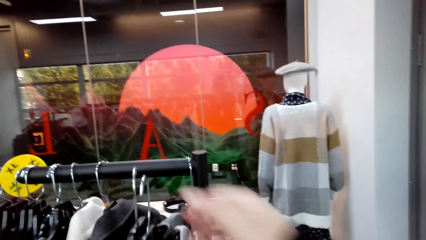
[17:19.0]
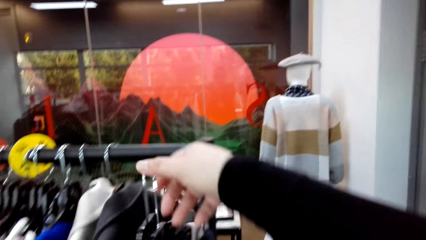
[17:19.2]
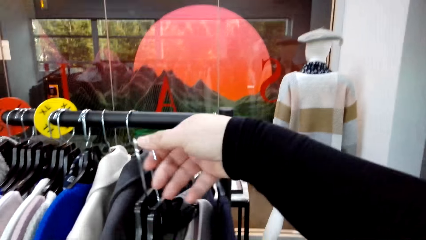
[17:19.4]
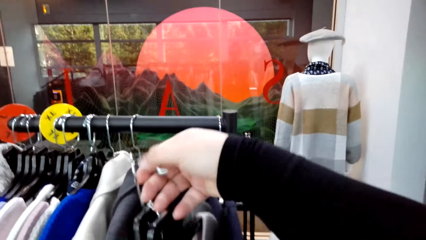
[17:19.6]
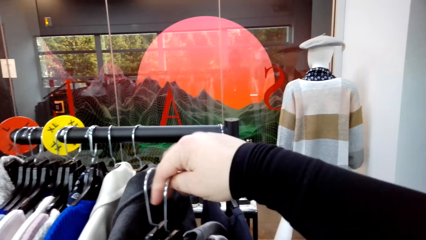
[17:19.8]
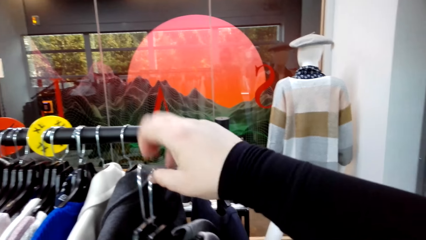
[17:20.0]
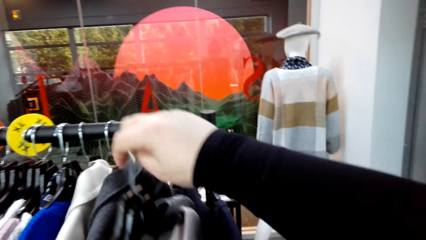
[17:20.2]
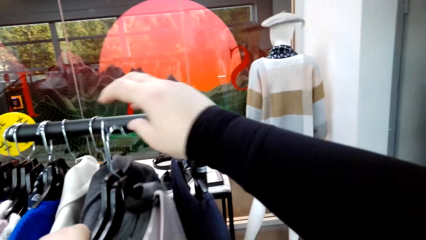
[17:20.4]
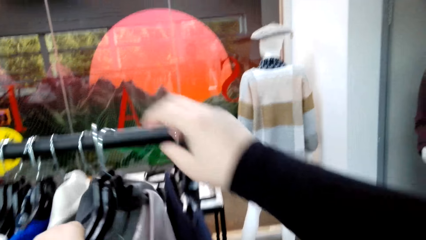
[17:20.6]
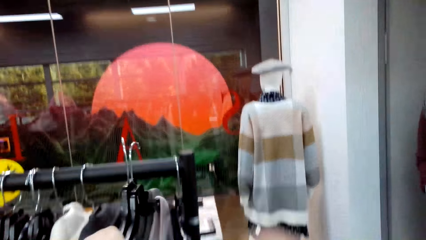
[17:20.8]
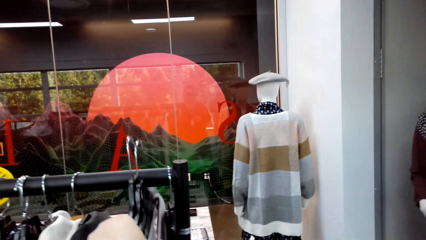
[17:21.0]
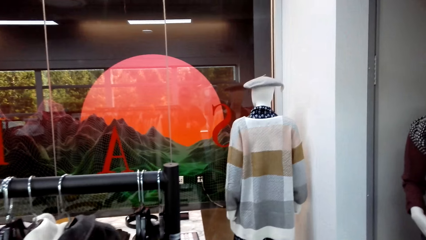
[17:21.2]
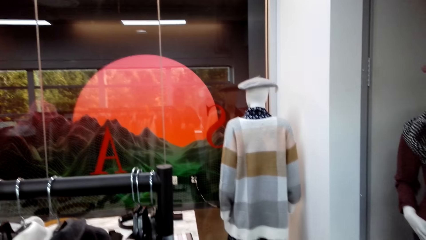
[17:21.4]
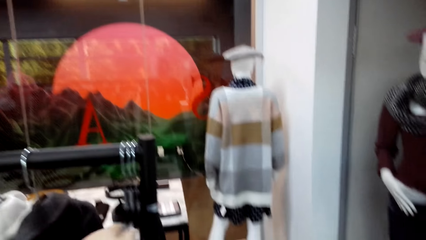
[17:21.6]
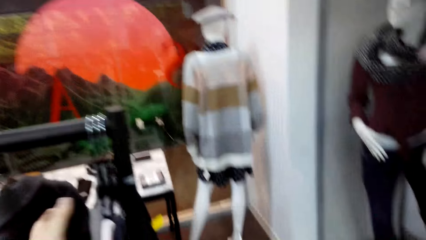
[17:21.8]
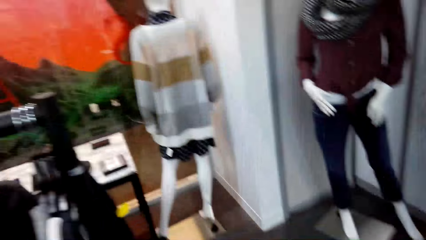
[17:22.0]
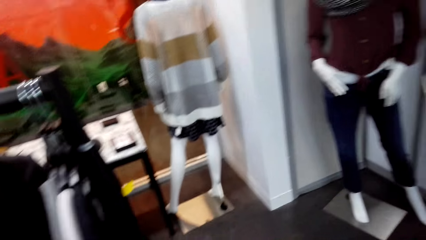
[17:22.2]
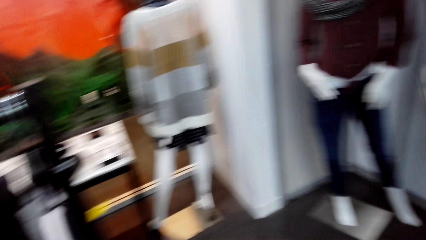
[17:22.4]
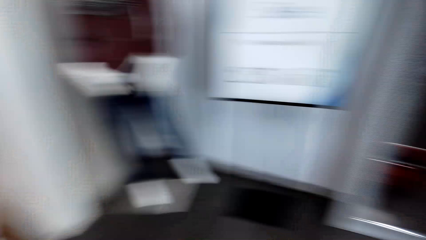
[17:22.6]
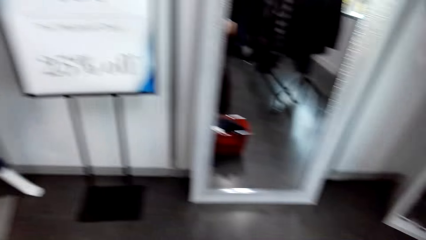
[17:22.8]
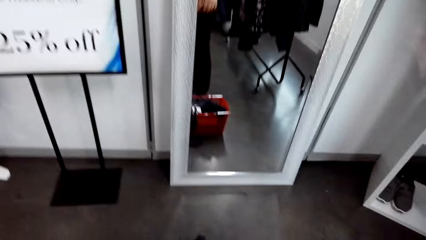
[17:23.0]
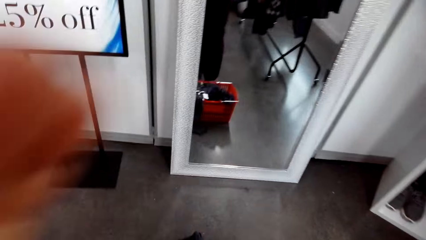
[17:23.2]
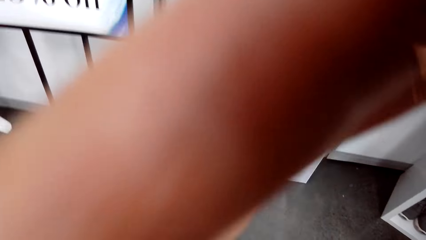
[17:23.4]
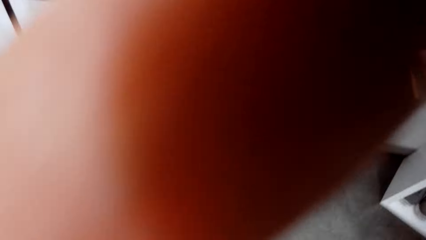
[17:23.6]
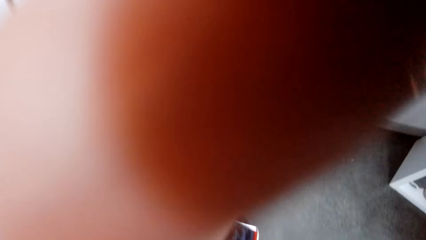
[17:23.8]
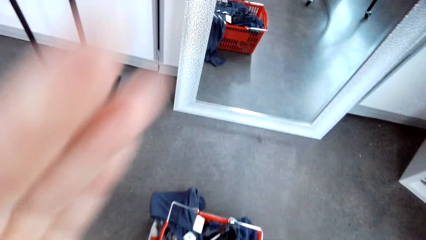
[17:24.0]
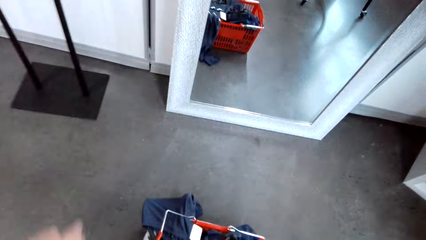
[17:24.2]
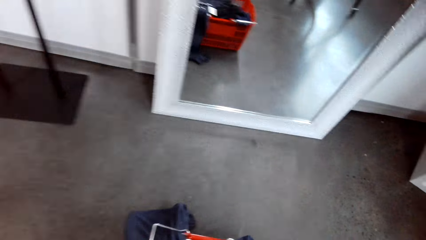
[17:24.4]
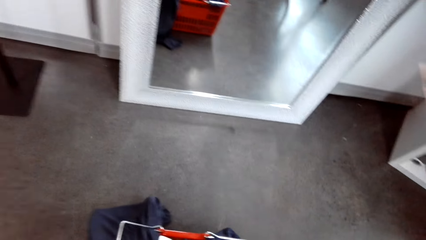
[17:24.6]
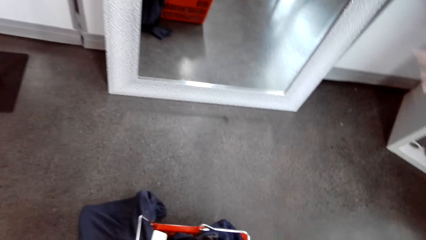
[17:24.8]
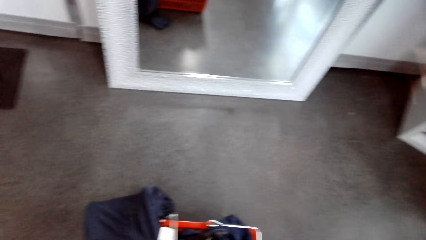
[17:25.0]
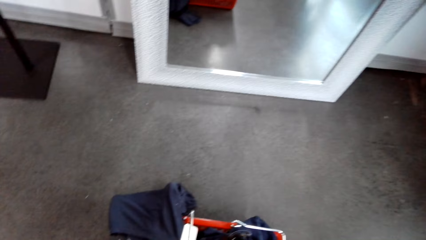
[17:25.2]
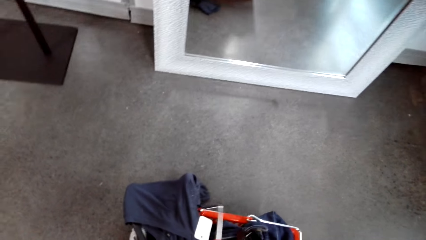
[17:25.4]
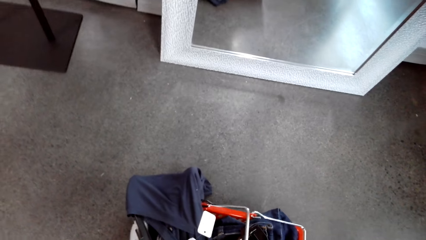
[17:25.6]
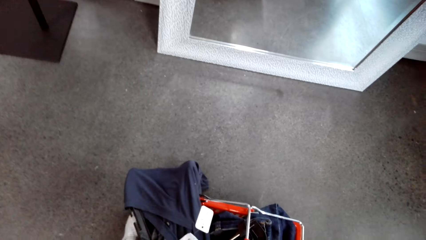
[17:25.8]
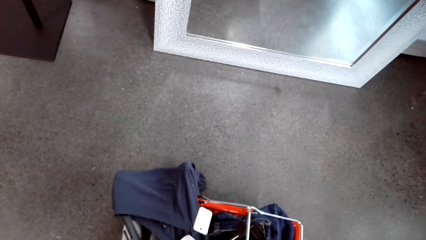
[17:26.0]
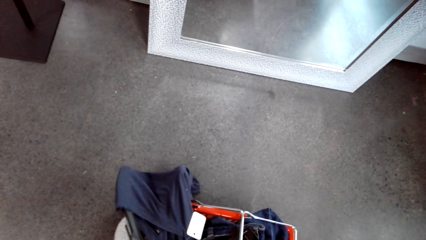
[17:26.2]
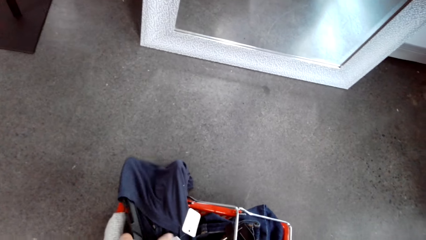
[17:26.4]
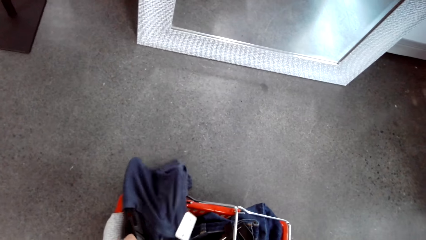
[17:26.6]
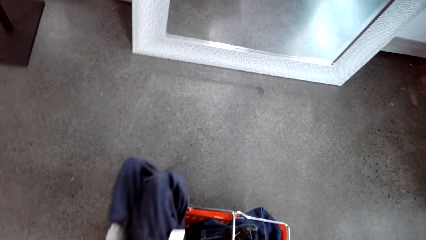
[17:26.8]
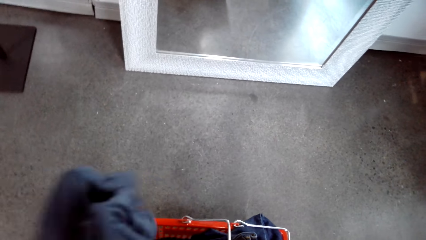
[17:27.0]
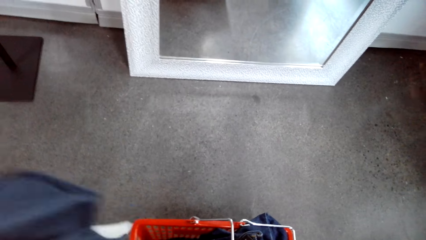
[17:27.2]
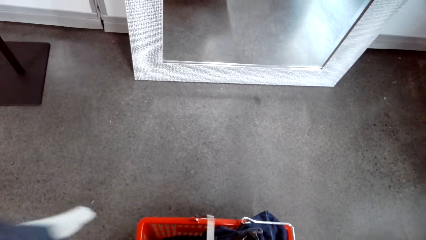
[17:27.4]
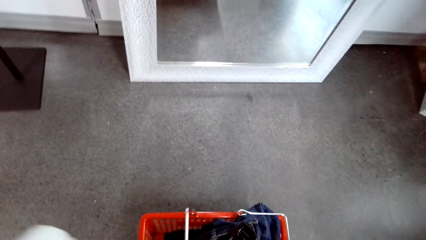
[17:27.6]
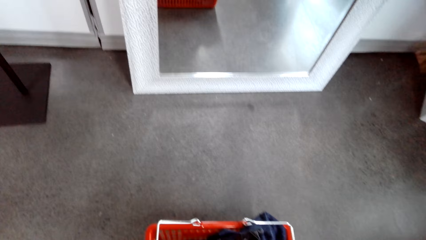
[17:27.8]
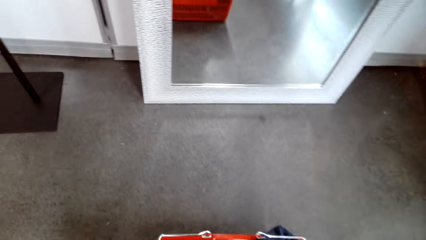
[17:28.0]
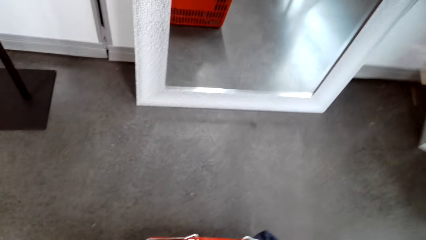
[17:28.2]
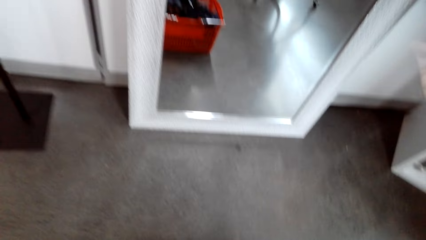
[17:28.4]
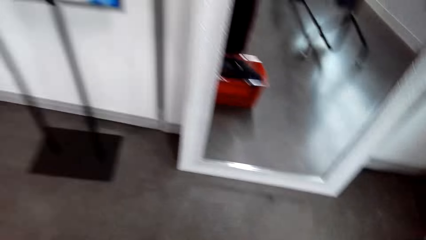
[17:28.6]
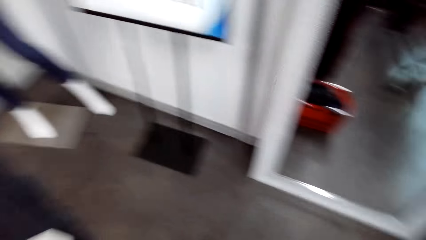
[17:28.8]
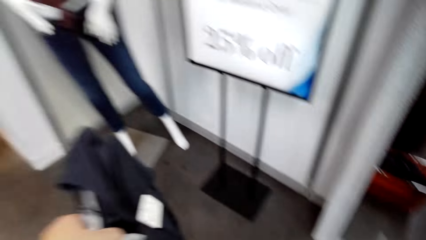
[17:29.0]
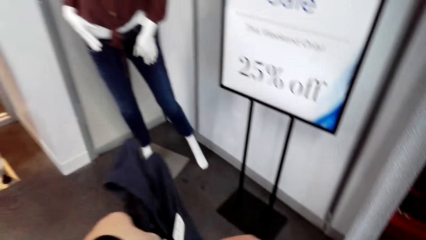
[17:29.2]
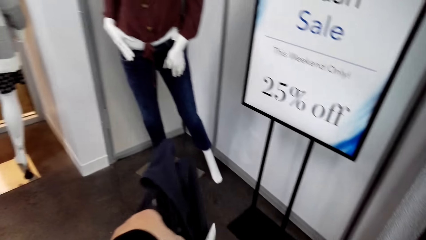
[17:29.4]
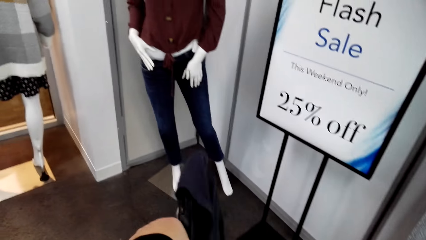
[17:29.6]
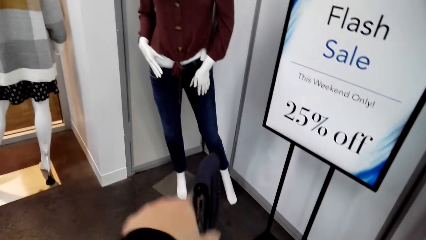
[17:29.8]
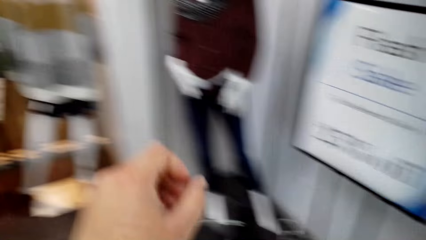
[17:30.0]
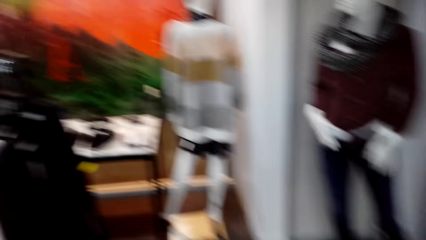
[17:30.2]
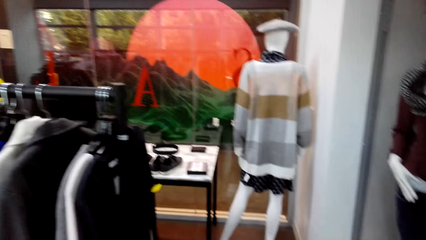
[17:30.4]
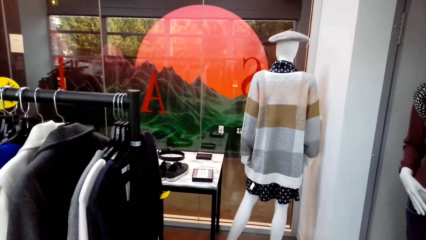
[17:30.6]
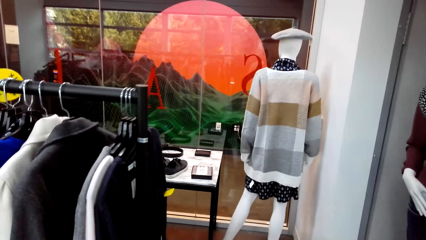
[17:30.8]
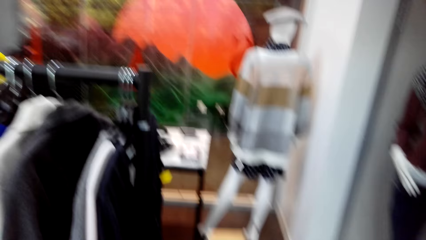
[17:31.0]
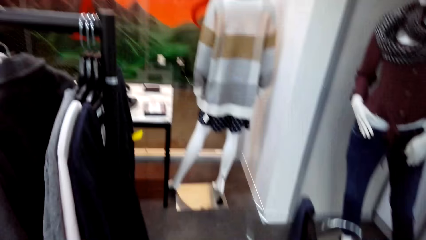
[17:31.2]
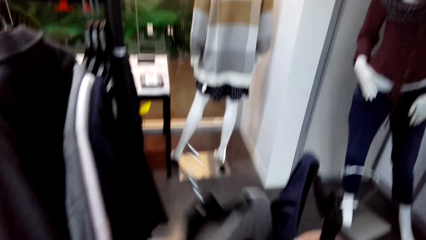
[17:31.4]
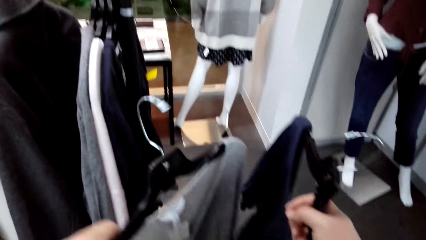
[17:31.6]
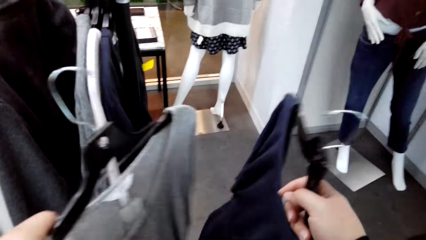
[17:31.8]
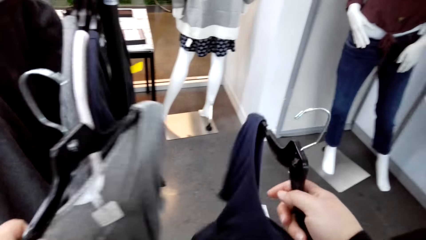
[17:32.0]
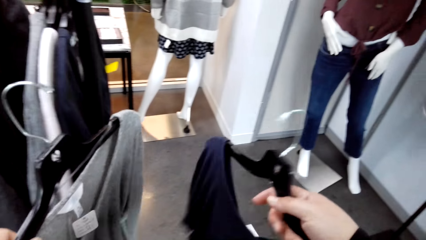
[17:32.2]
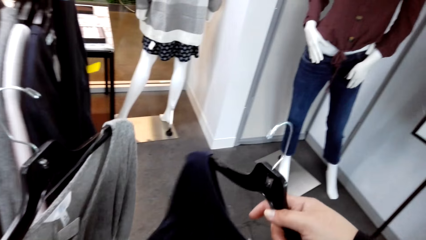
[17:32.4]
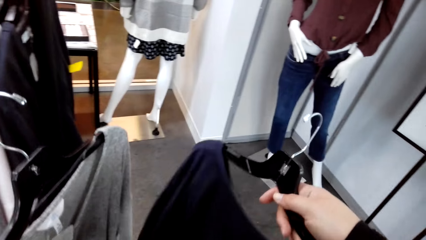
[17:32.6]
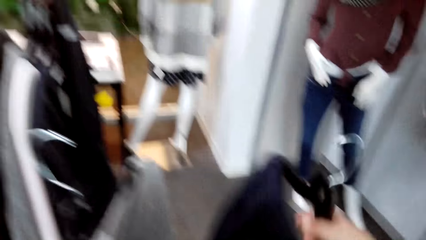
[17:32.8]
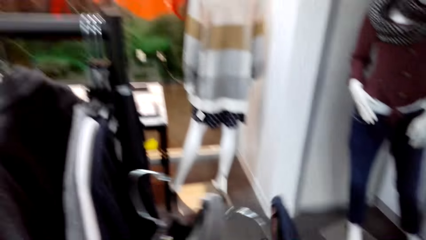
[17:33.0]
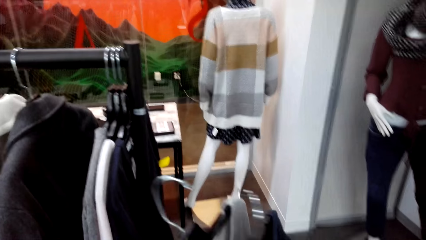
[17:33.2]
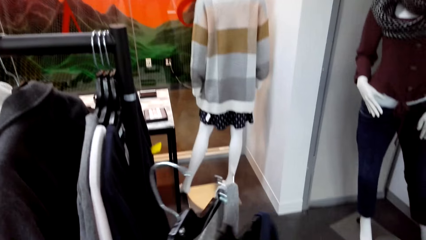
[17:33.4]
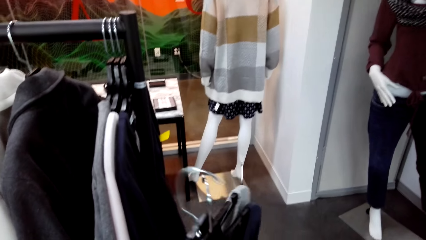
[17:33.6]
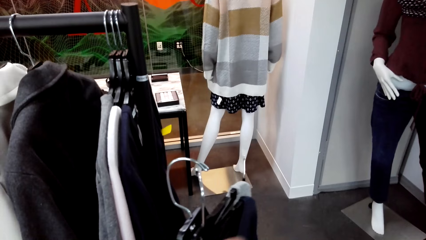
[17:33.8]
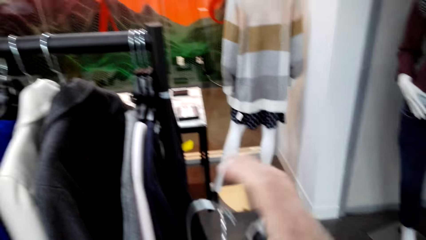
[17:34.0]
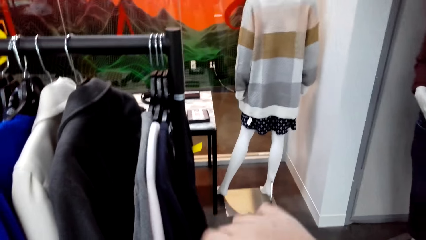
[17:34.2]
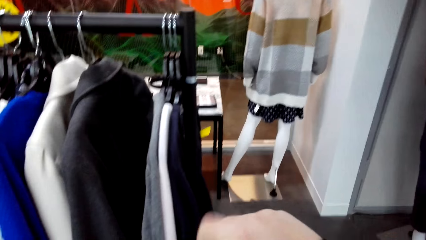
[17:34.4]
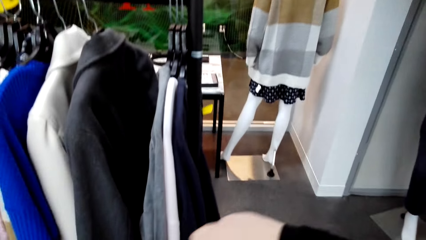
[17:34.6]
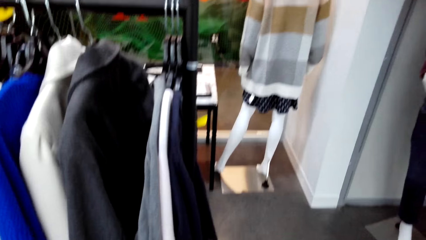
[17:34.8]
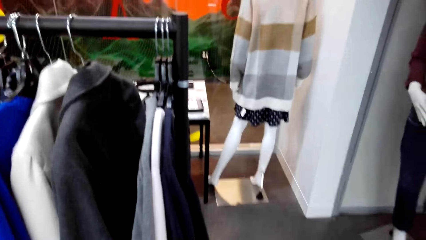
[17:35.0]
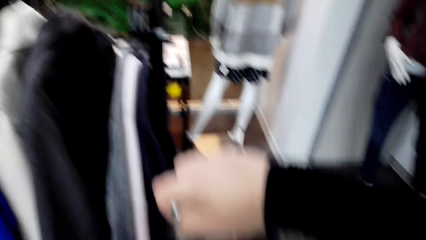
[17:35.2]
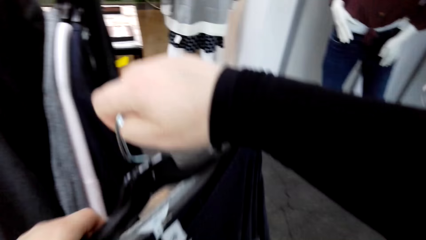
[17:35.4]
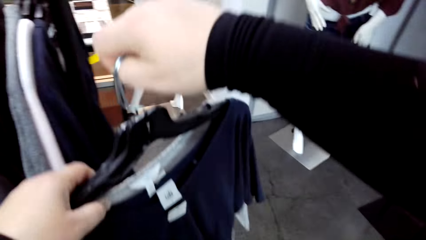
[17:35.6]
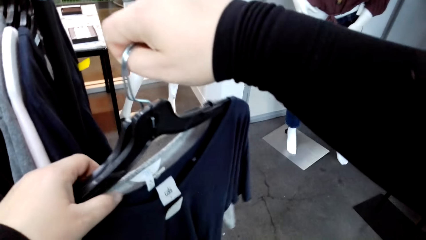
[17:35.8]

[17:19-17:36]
The camera wearer hangs clothes on the hanger stand. They put clothes on the shopping basket. They lift clothes.
